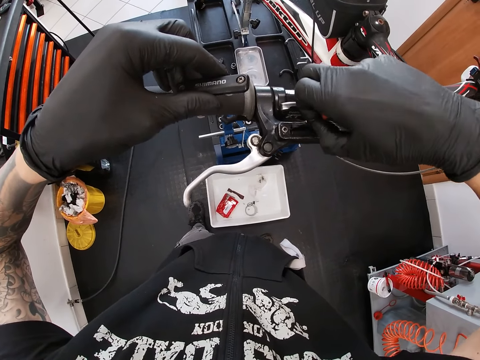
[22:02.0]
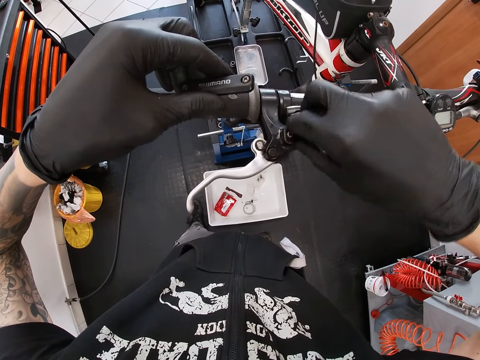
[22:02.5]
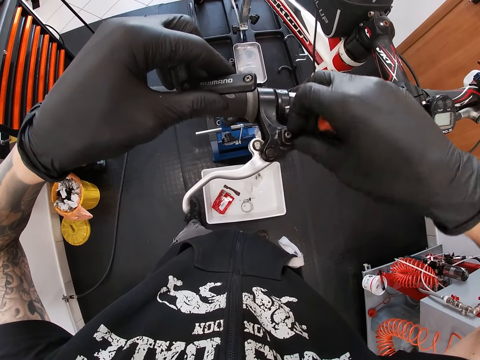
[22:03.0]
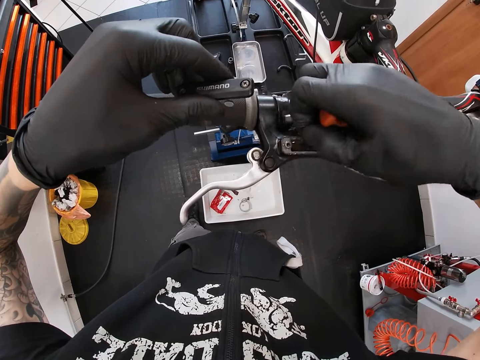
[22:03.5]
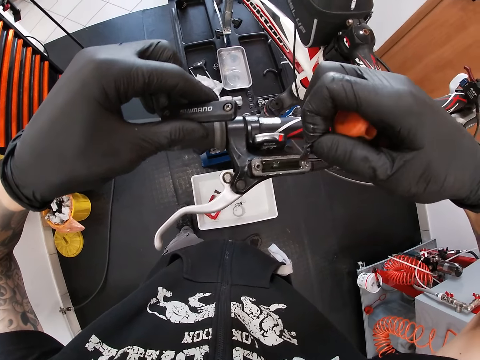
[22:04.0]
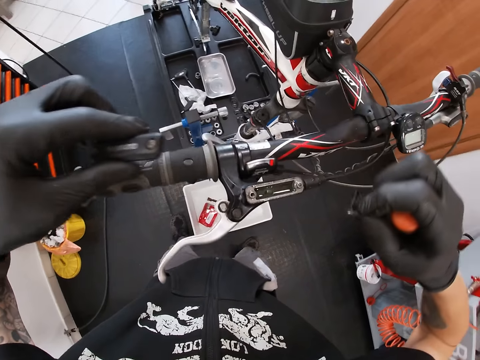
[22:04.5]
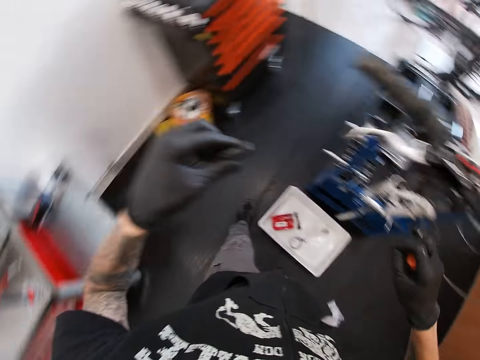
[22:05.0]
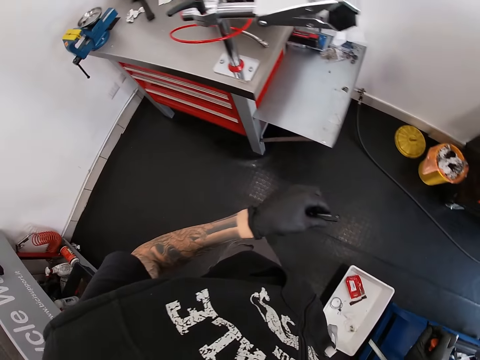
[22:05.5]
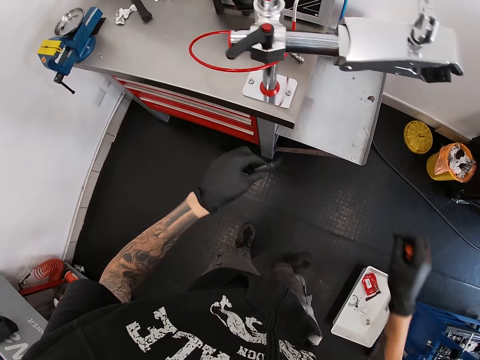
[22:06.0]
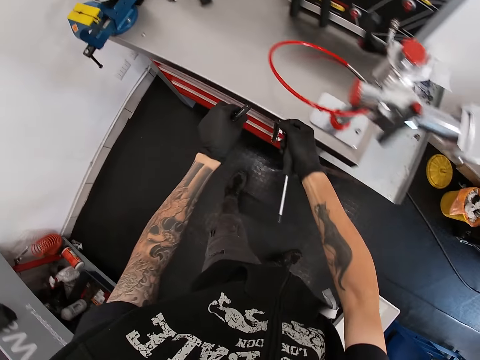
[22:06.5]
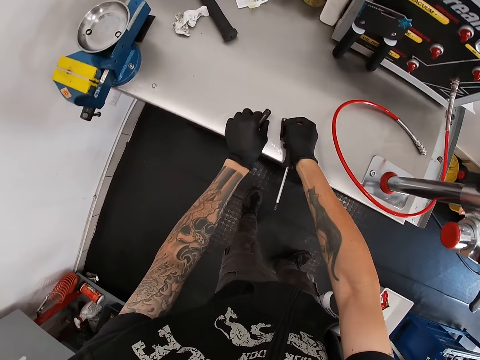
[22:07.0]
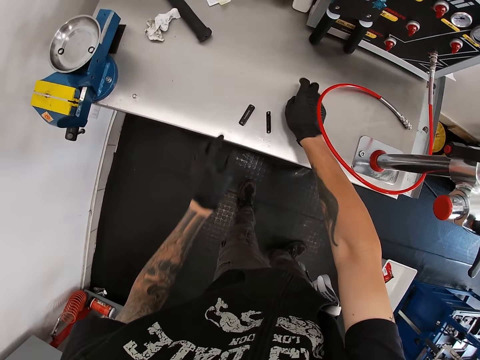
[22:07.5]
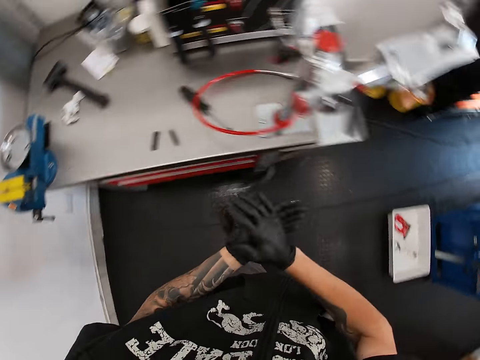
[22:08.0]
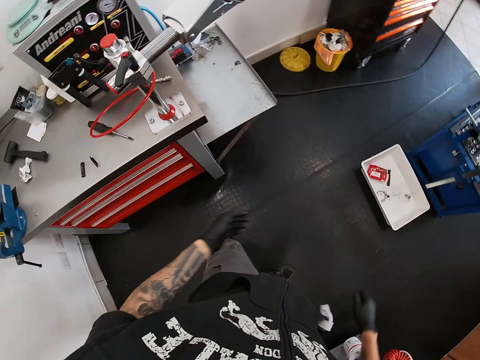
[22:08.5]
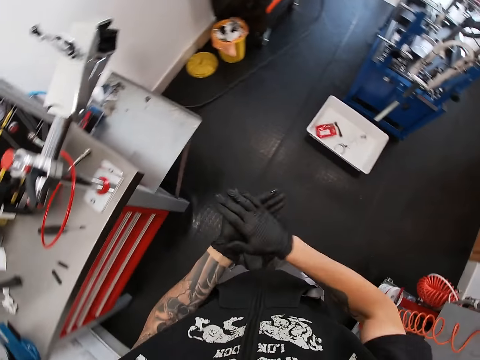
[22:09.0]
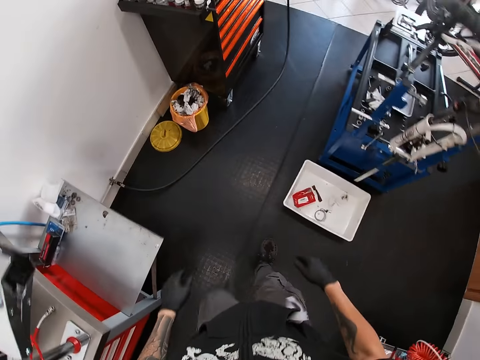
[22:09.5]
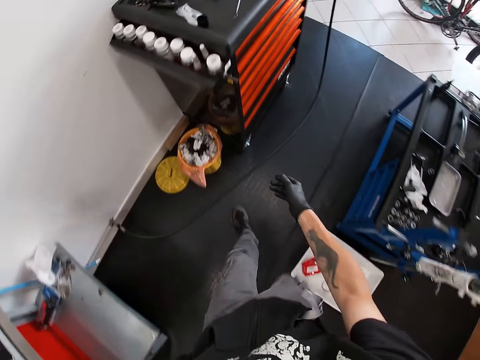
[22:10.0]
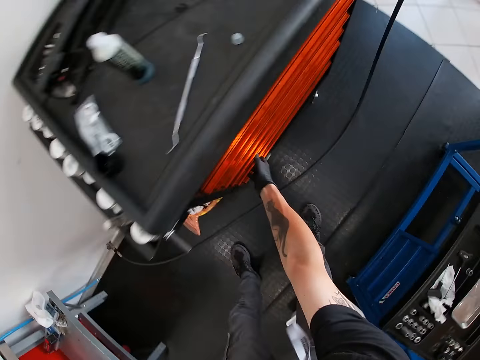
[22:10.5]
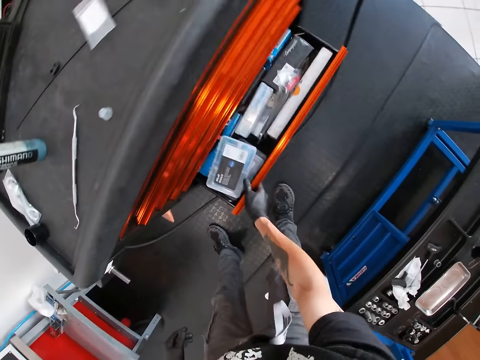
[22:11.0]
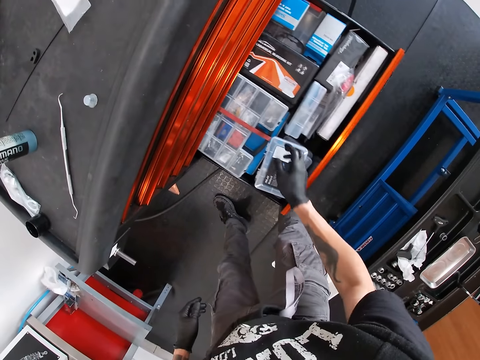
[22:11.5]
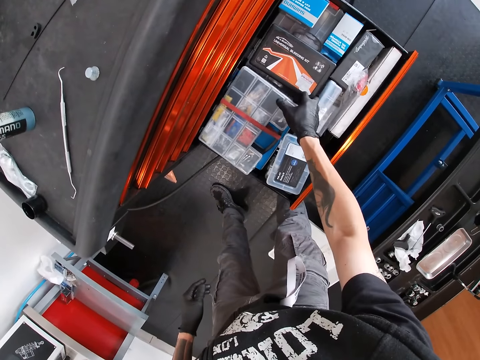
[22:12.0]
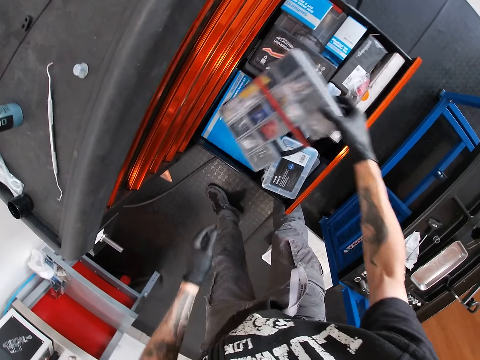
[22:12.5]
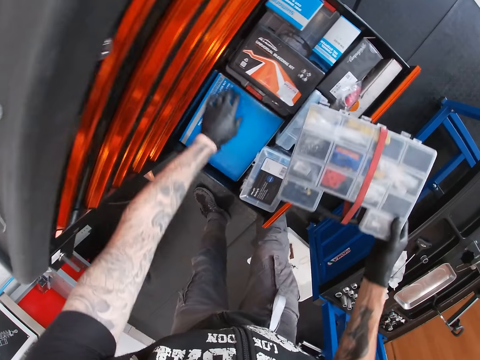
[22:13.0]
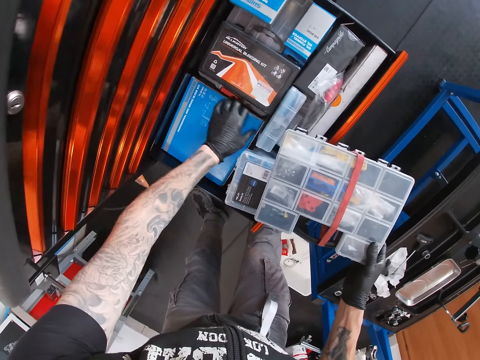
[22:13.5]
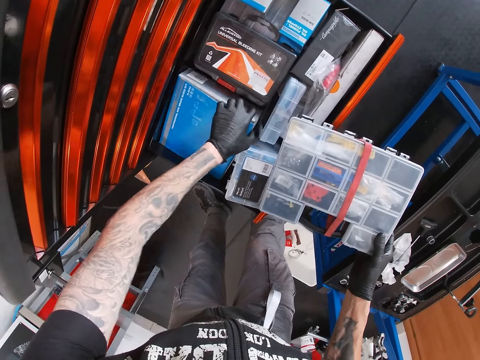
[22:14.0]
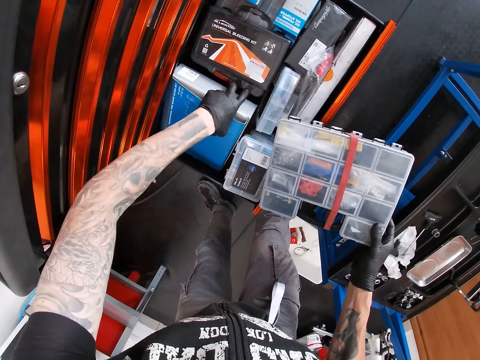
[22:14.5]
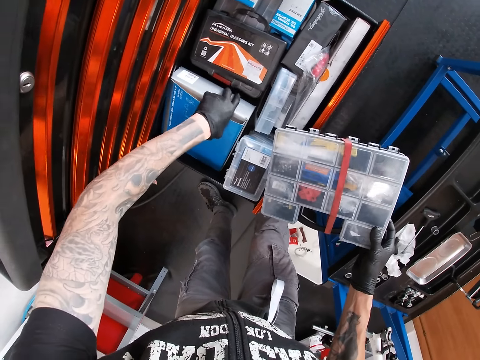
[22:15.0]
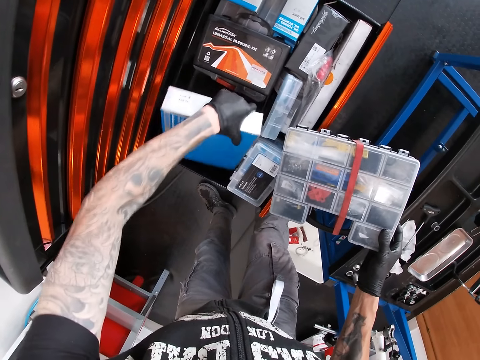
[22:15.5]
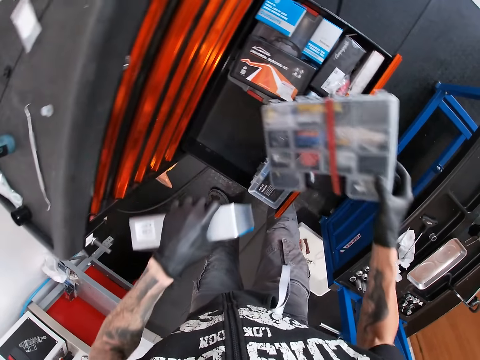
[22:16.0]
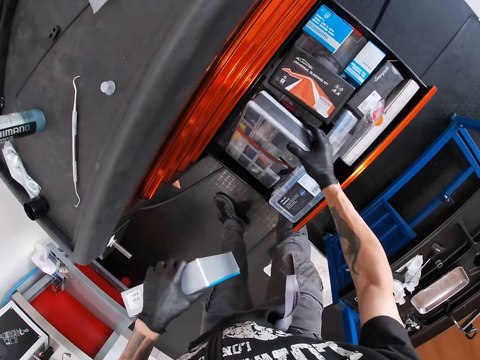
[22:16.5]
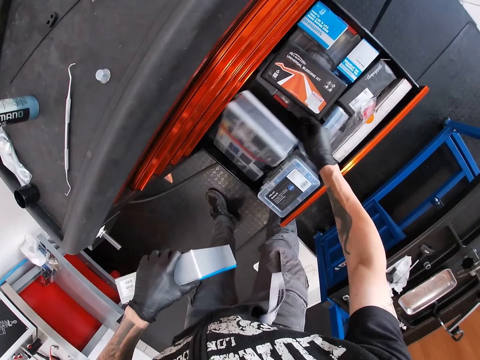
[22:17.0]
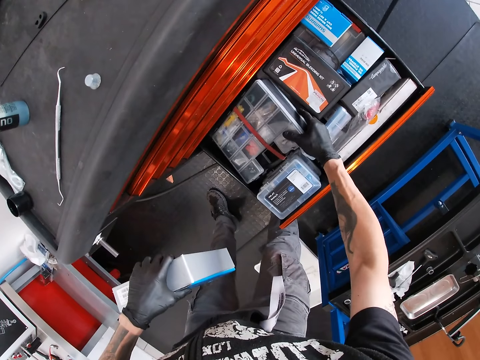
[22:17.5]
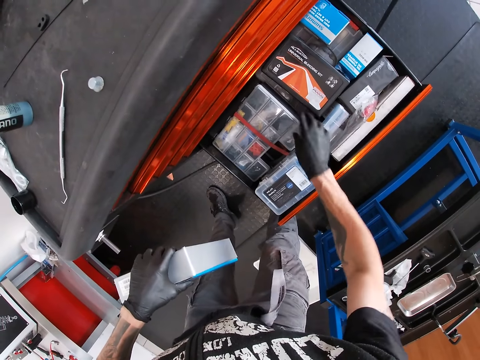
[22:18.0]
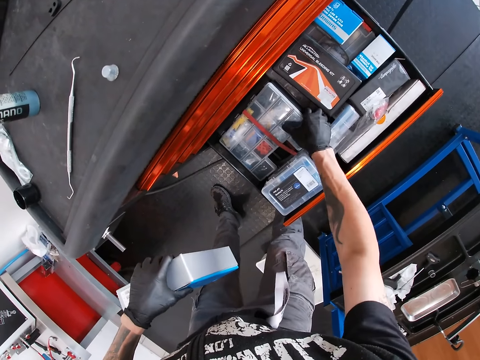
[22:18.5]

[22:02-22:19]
The camera wearer removes a seal from the right brake line with his right hand. He walks. He drops the screwdriver, the right brake cover and the seal on the red tool bench with both hands. He rubs his palms together. He puts his hands together. He opens a drawer in the orange tool bench with his right hand. He removes a white box from the drawer in the orange tool bench with his right hand. He removes a blue box from the drawer in the orange tool bench with his left hand. He drops the white box in the drawer in the orange tool bench with his right hand.

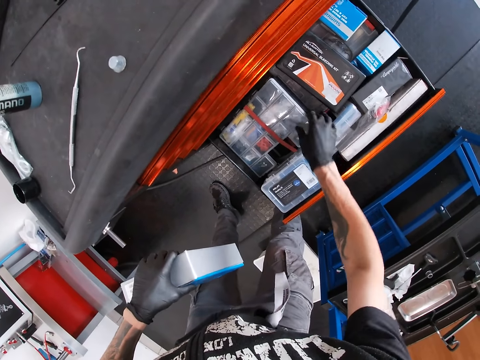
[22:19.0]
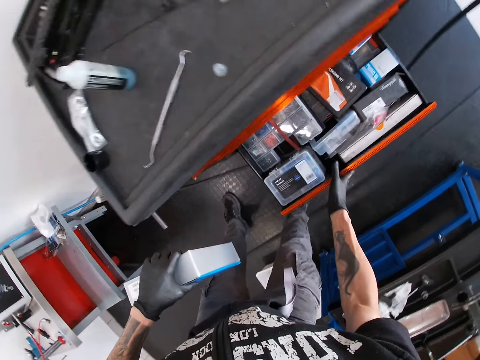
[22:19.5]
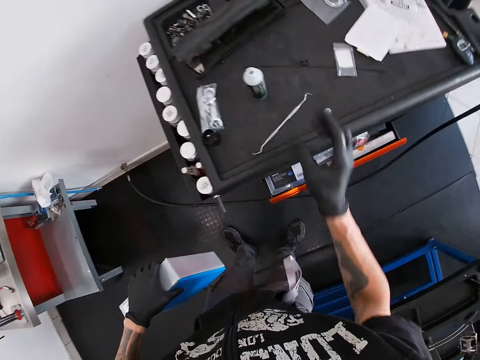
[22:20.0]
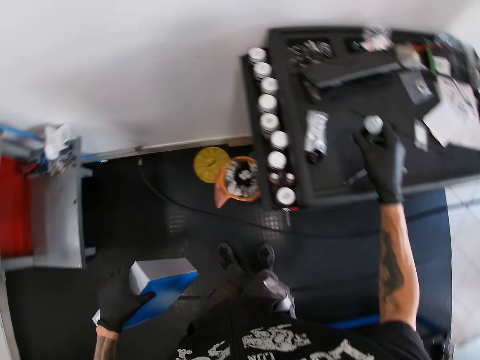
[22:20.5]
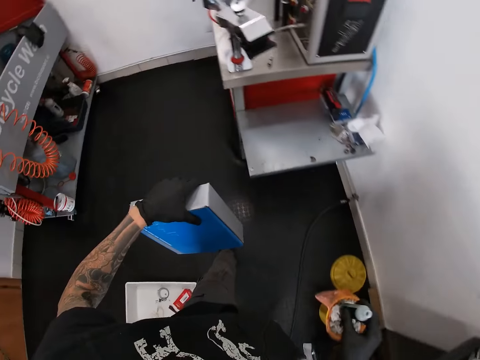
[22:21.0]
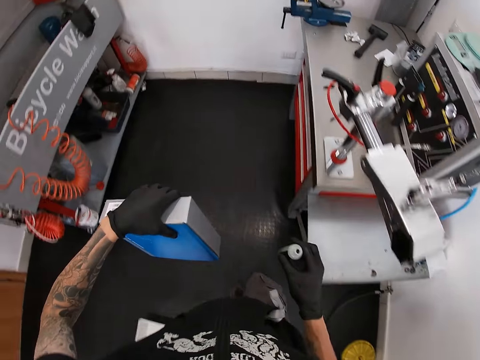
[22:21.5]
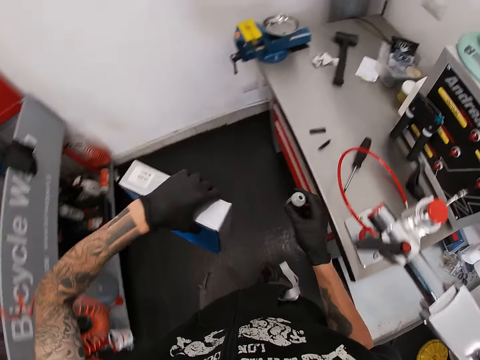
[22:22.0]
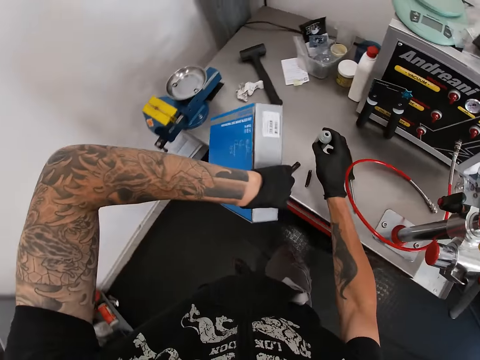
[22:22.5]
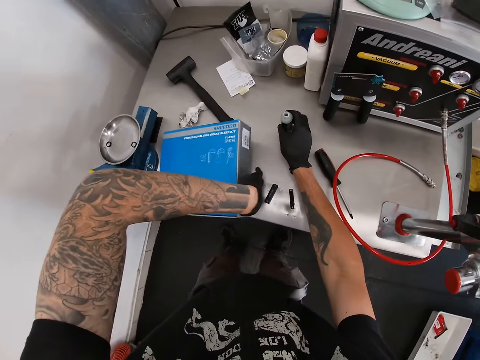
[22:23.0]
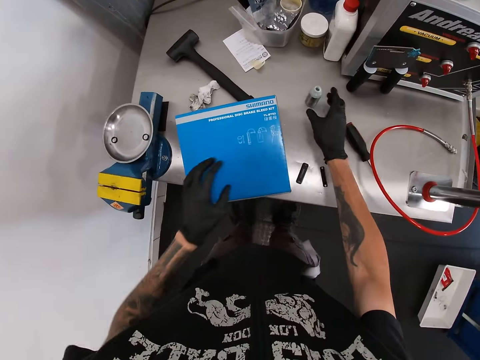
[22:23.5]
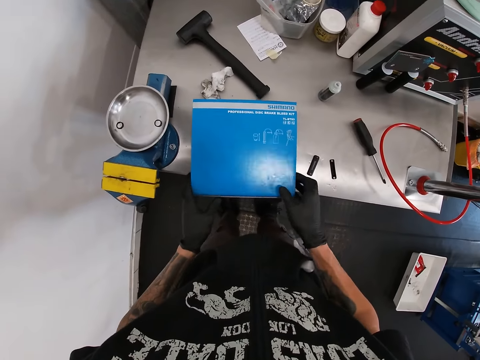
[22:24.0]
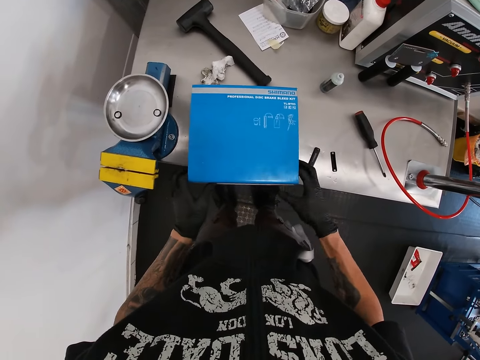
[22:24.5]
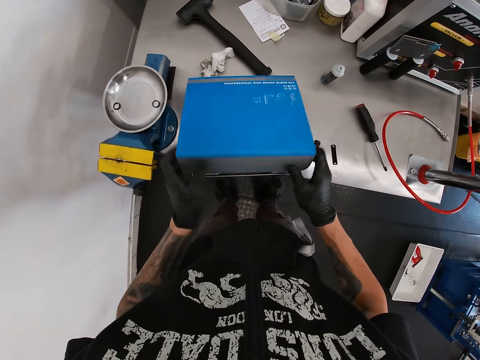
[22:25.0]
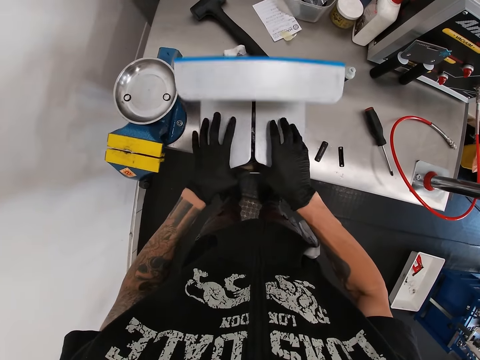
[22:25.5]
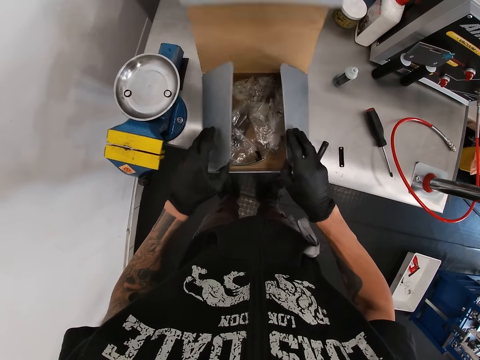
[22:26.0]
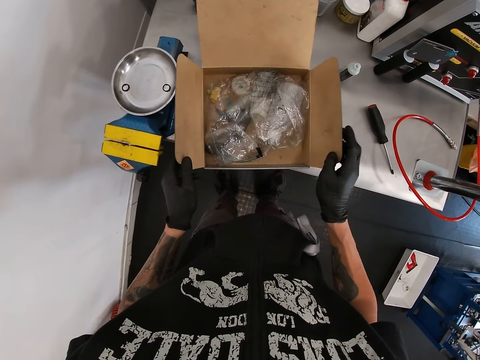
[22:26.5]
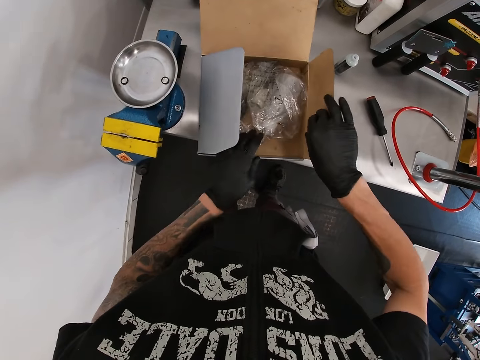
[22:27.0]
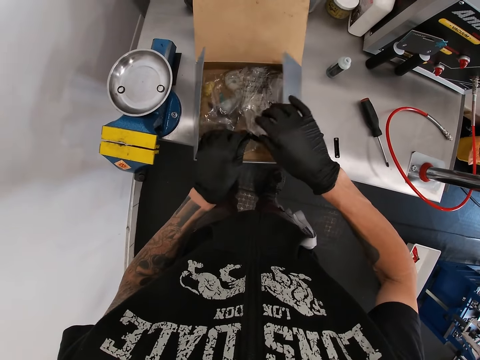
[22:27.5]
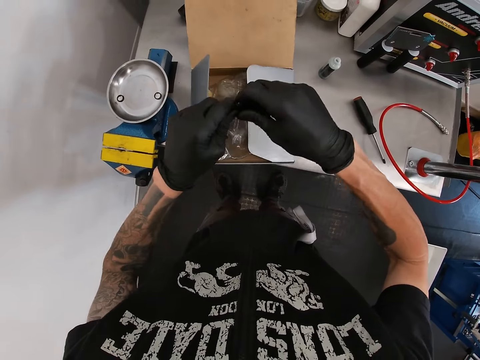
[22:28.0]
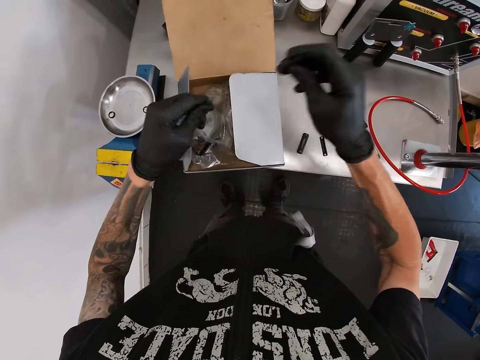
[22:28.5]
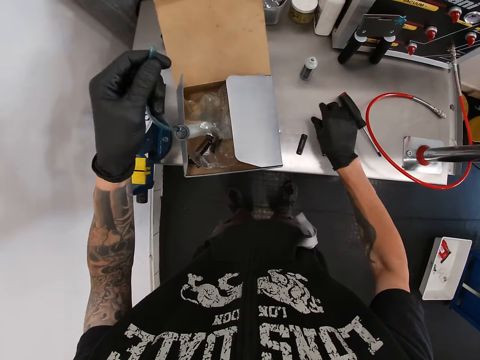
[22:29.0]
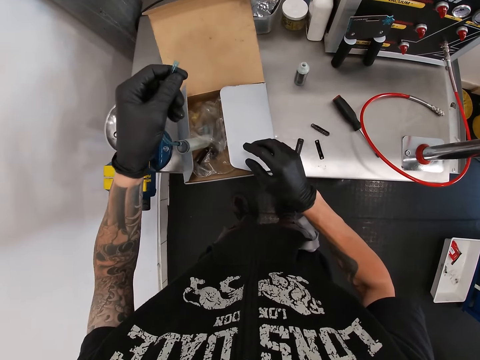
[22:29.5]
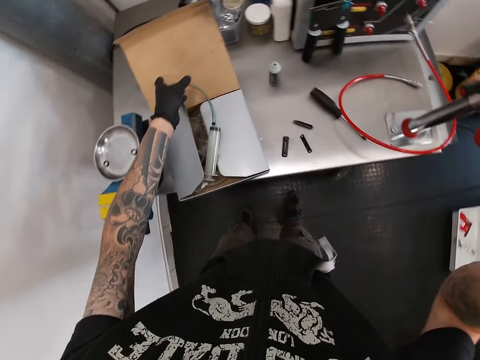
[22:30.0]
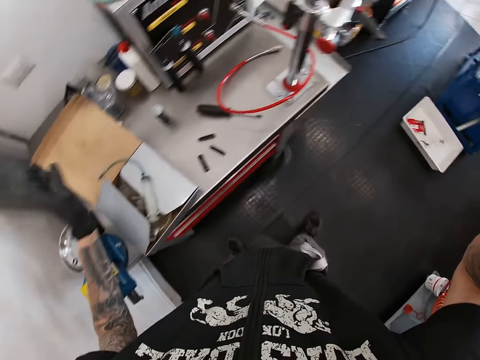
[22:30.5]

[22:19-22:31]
The camera wearer closes the drawer in the orange tool bench with his right hand. He picks up a tube from the top of the orange tool bench with his right hand. He drops the tube and the blue box on the red tool bench with both hands. He opens the blue box on the red tool bench with both hands. He removes a pump from the blue box on the red tool bench with both hands. He removes the nozzle of the pump in his left hand with his right hand. He drops the nozzle on the red tool bench with his right hand. He drops the pump in his left hand on the red tool bench.
